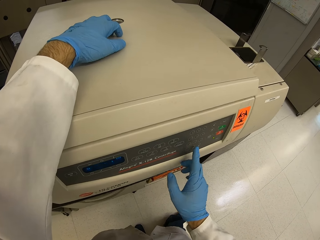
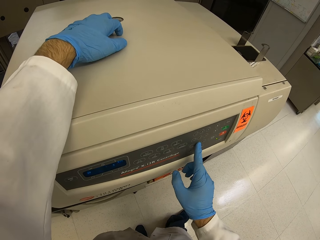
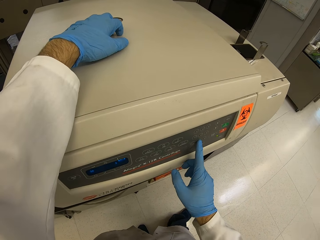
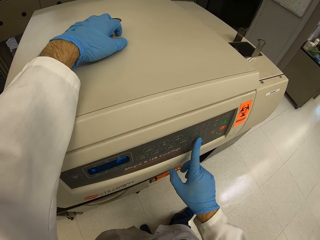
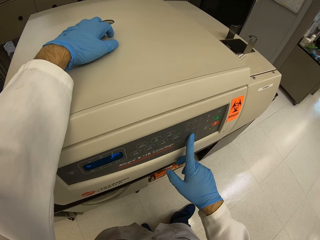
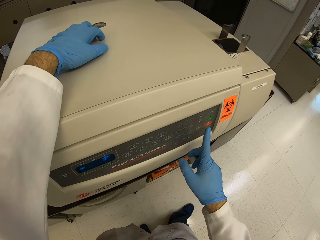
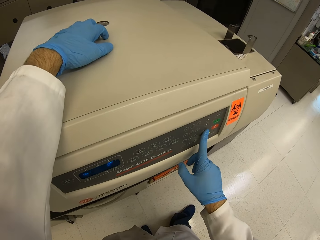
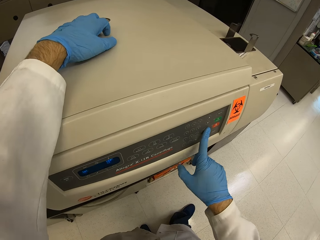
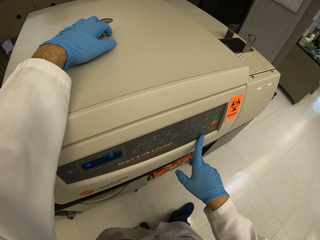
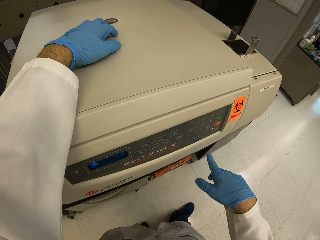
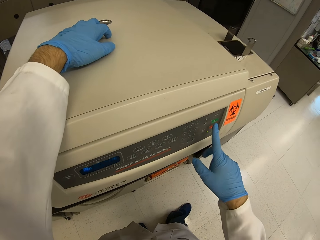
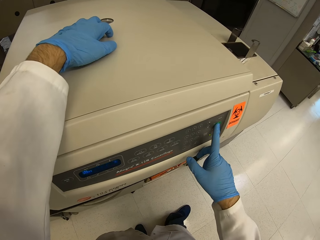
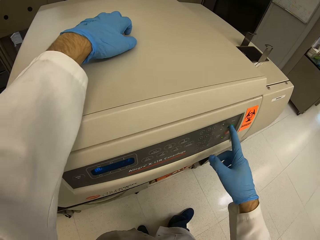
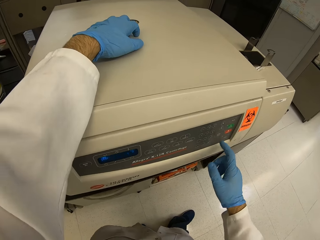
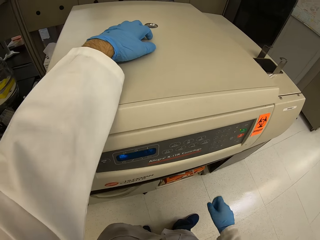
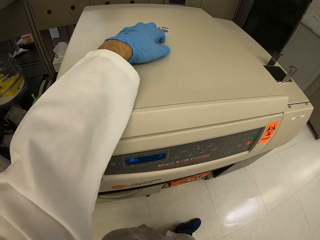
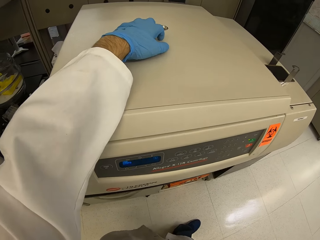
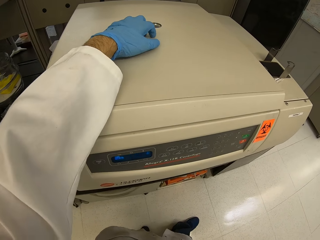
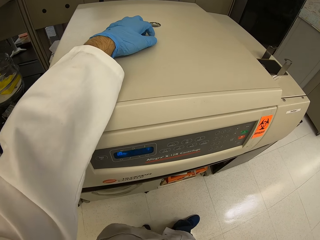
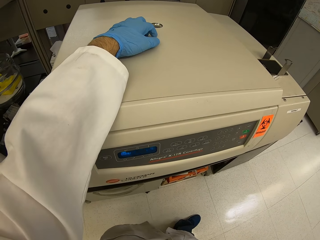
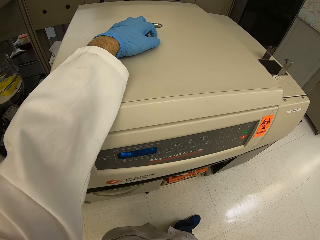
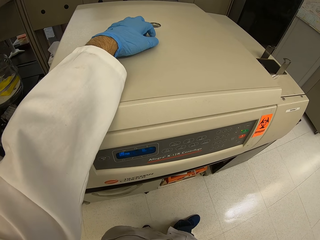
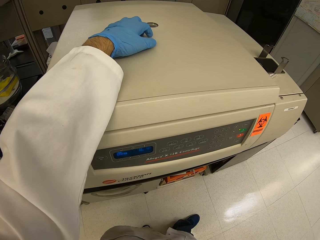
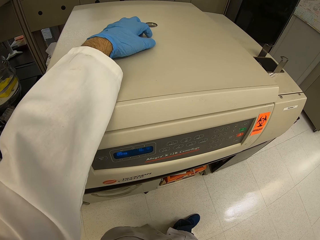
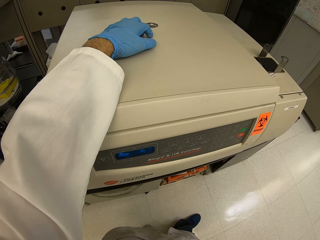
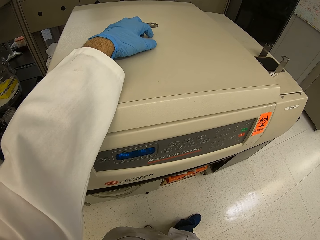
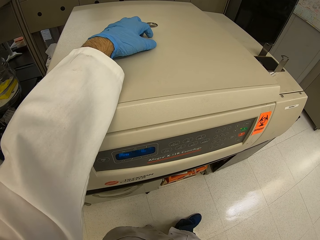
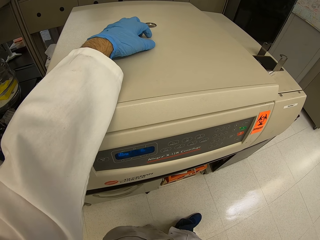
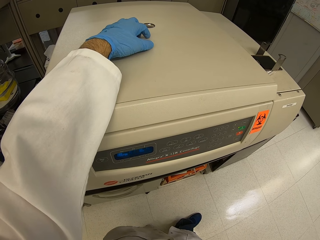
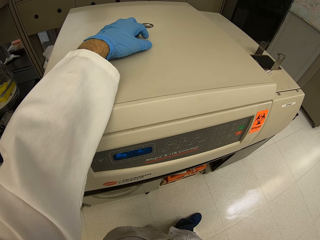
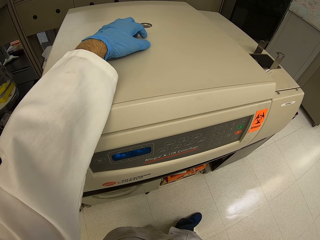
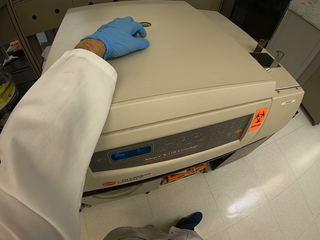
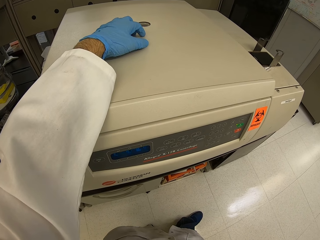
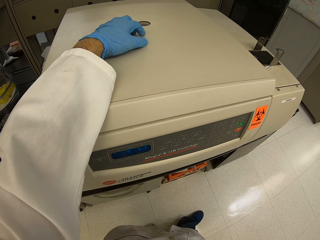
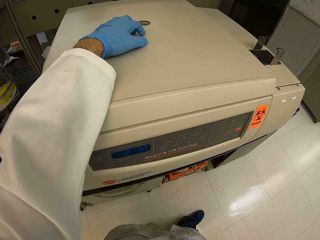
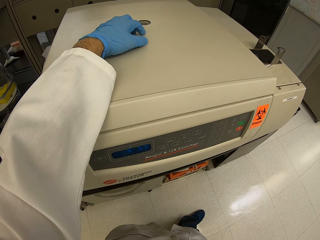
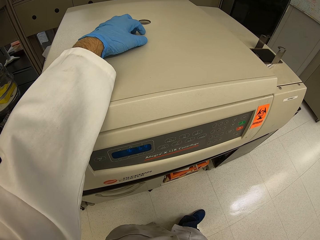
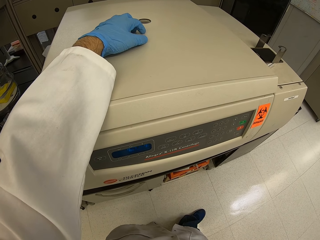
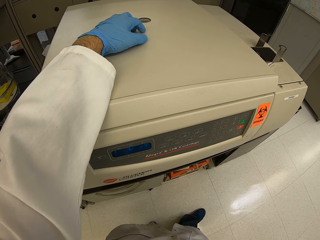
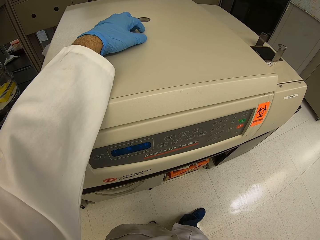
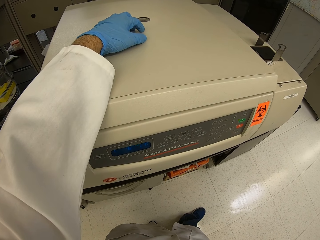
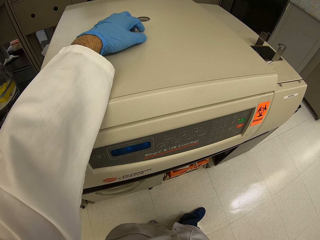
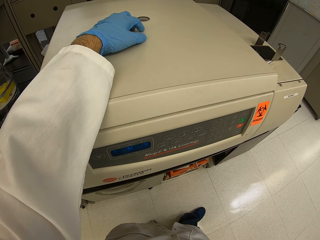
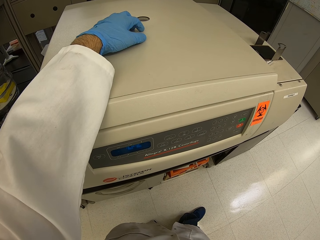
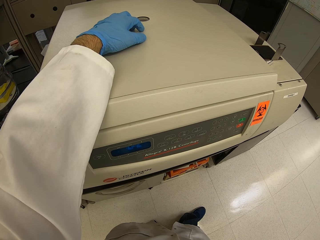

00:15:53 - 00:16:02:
The camera wearer presses something. They look at the testing machine.

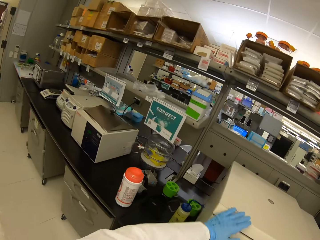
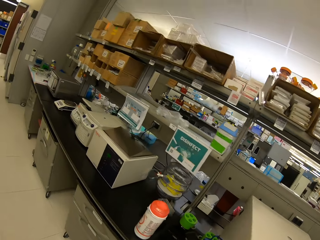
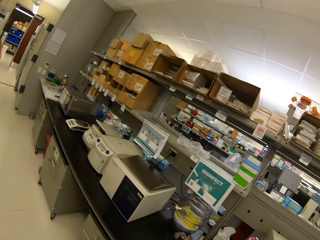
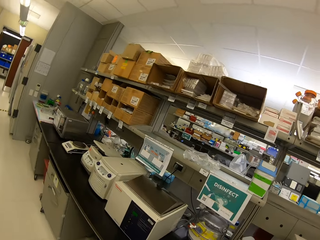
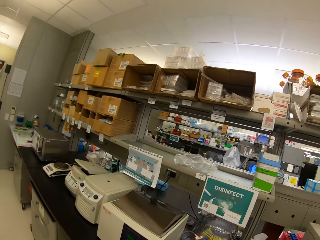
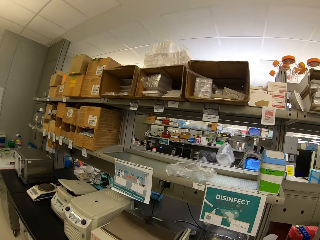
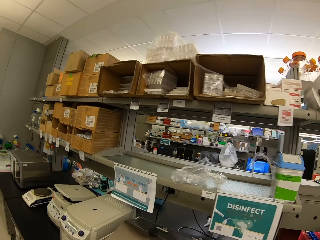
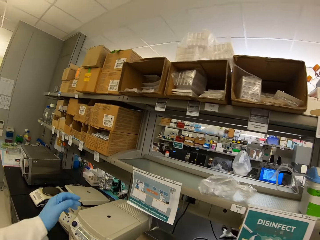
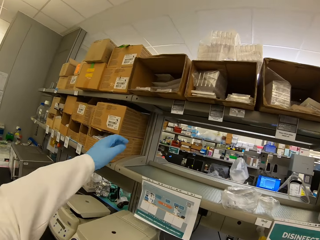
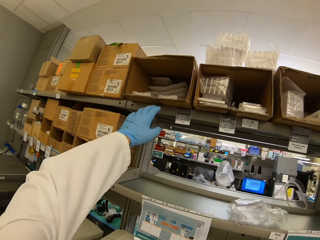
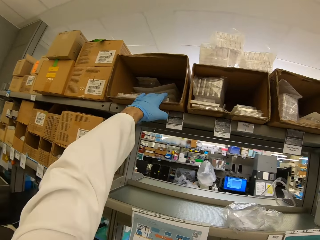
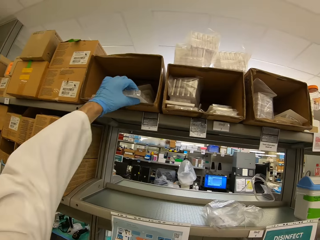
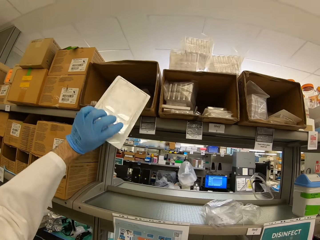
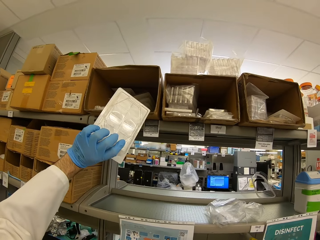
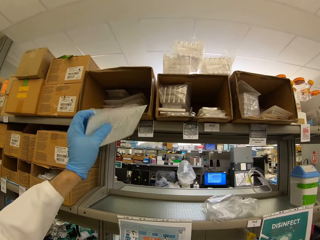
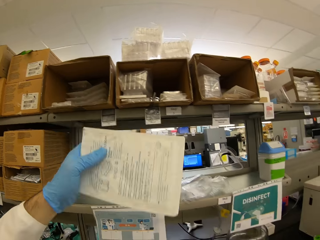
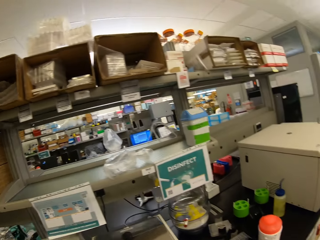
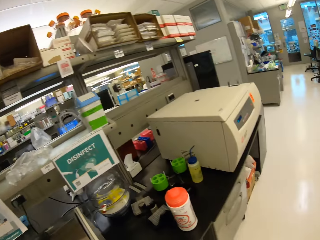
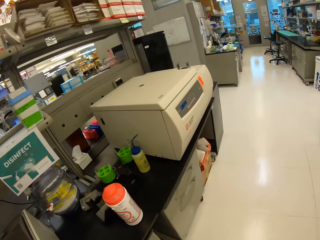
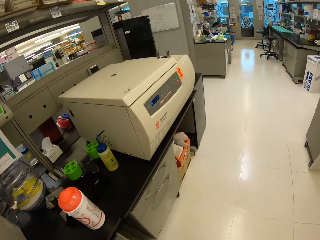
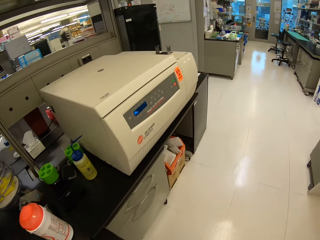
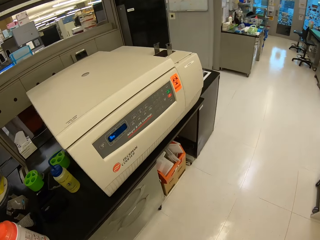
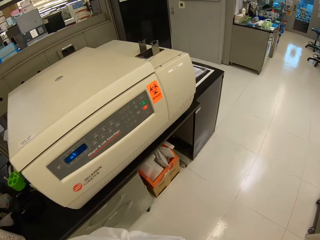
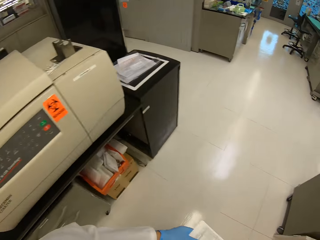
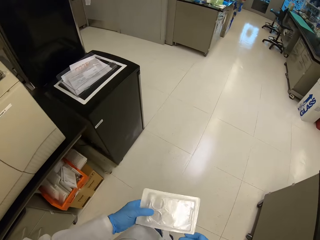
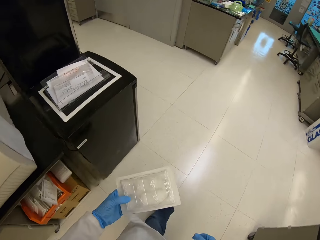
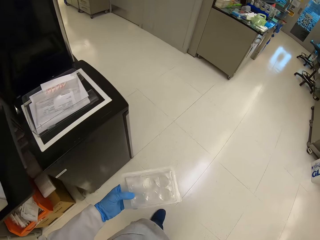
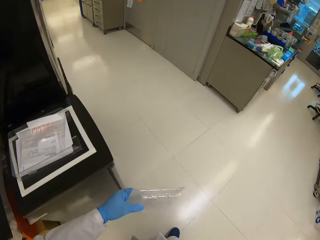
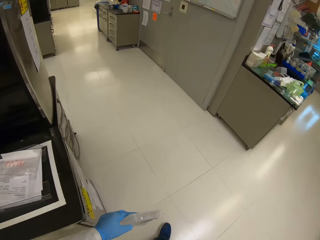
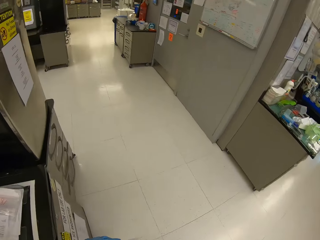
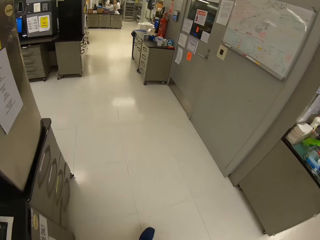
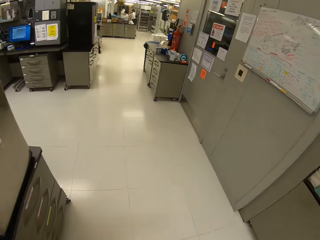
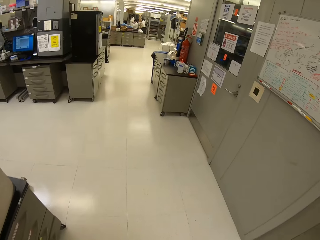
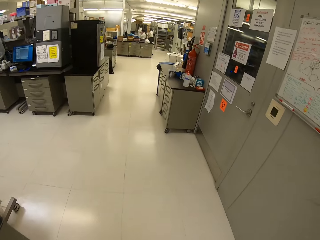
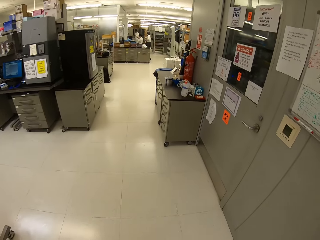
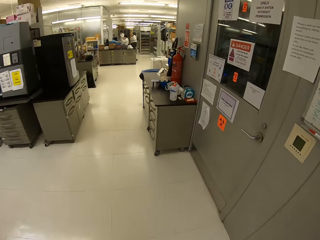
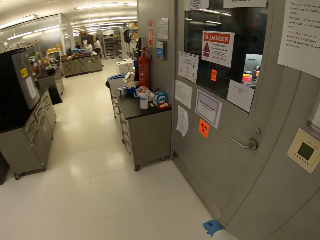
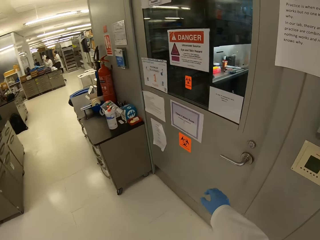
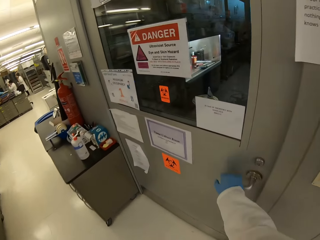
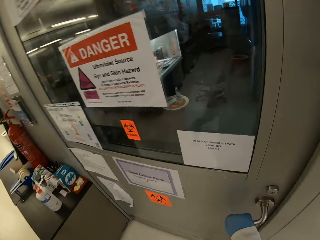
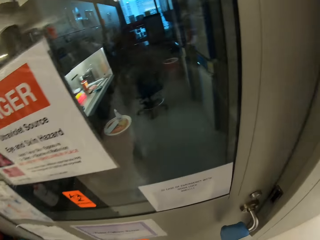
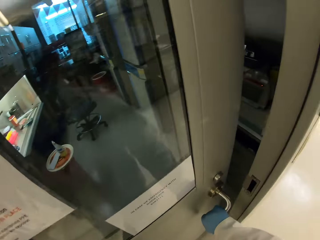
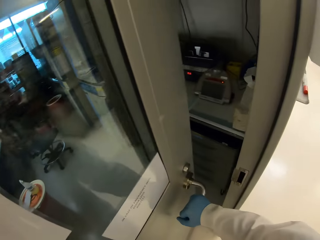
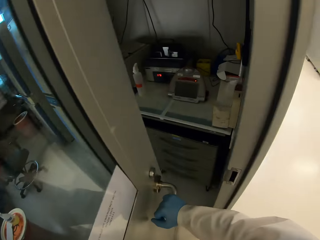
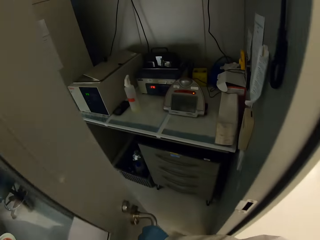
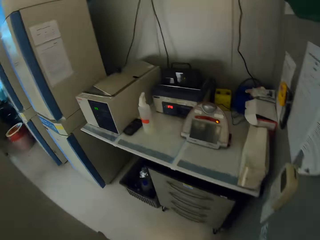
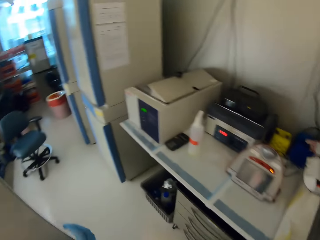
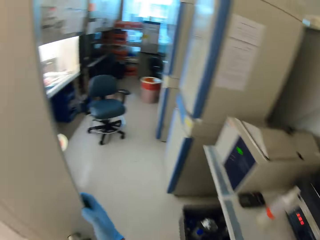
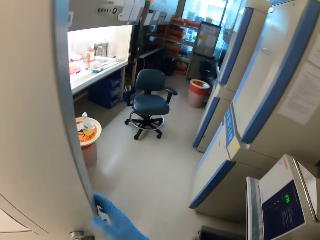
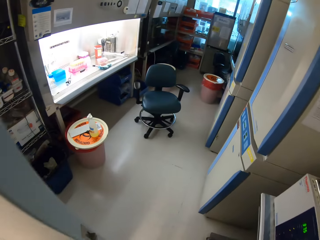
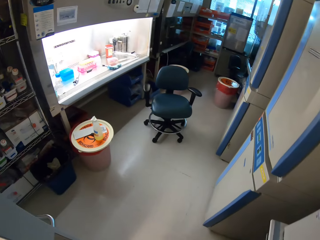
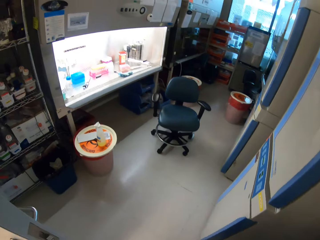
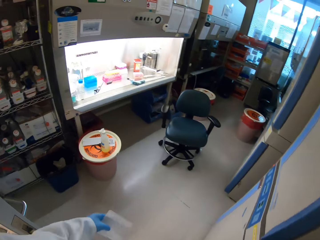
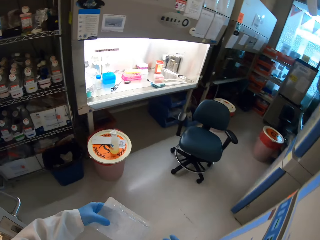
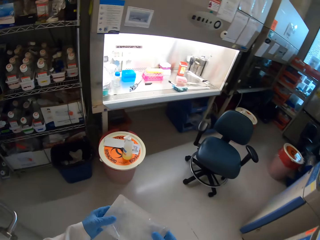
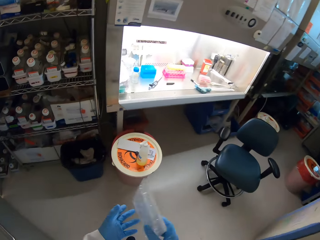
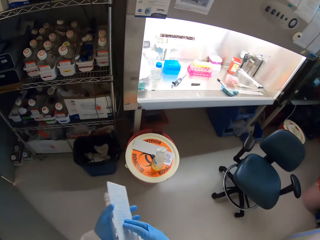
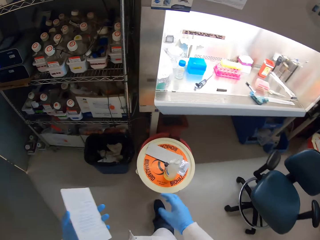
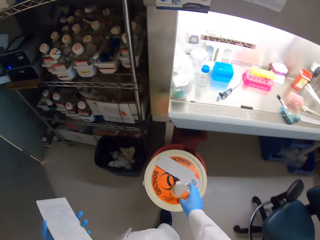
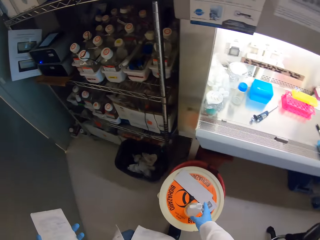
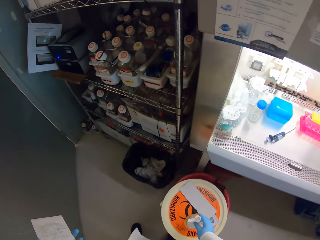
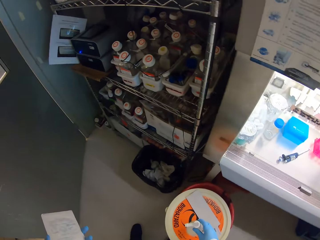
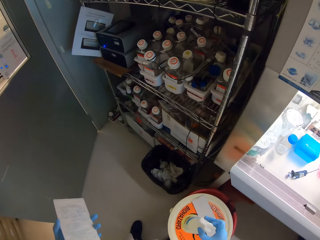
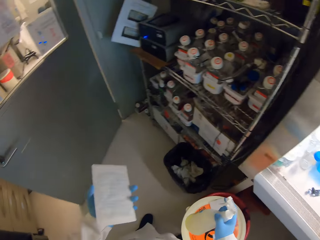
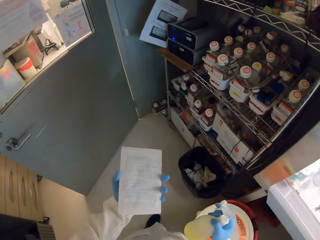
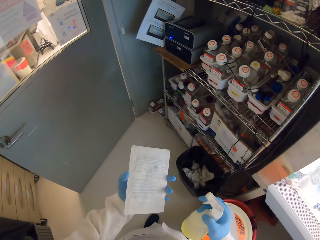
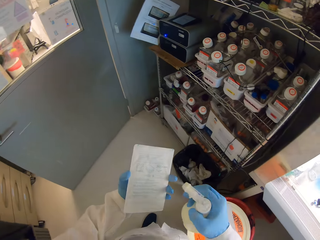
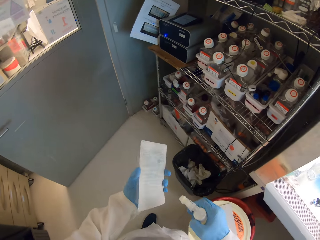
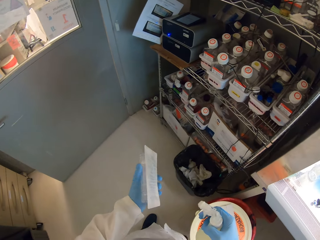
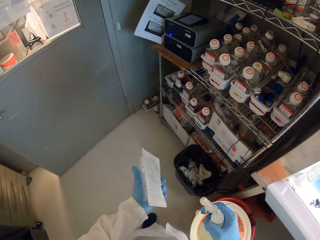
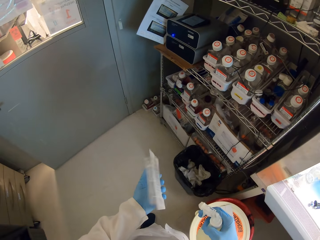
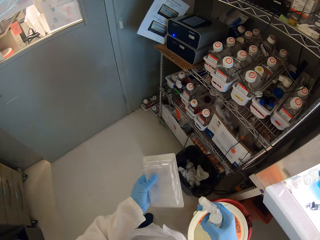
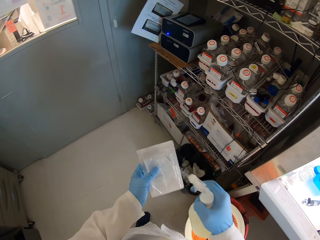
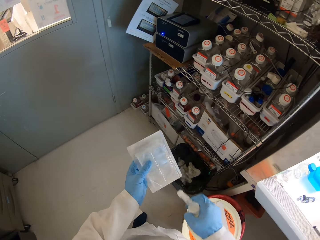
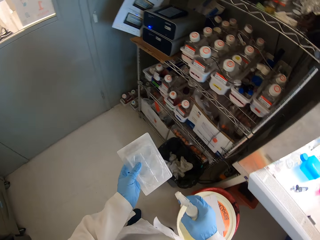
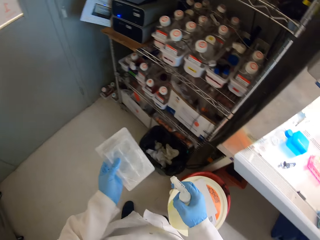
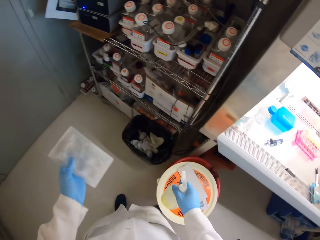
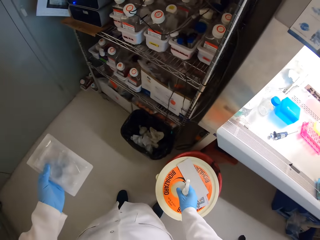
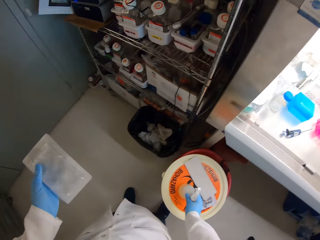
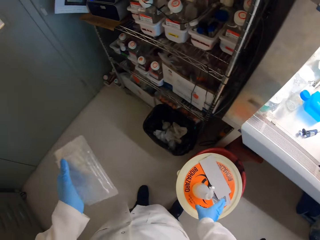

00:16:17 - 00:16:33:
The camera wearer takes paper from a shelf. They pick a box from the counter. They walk around. They open a door. They sanitize the box.
